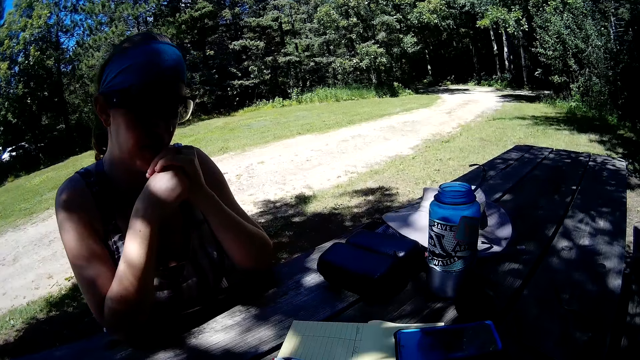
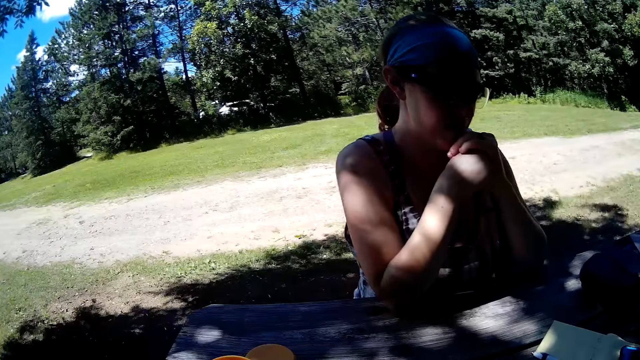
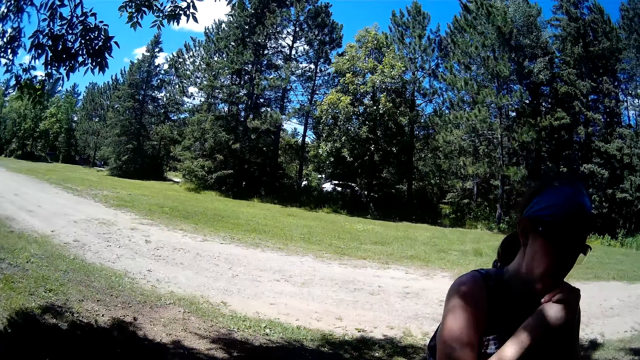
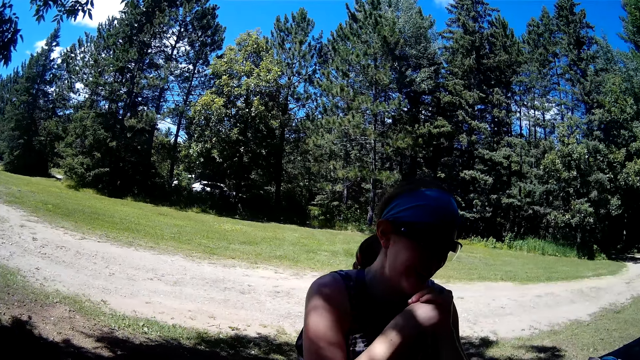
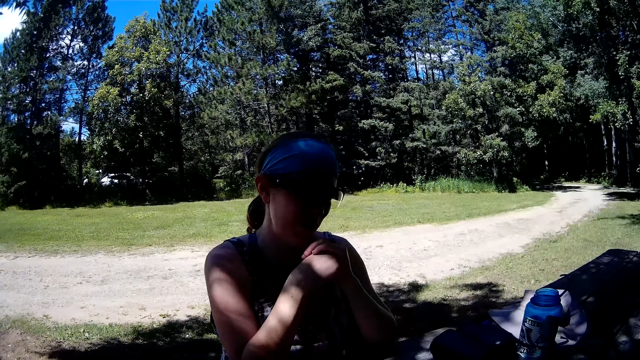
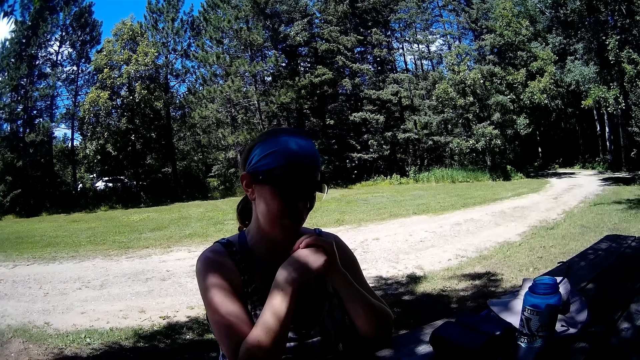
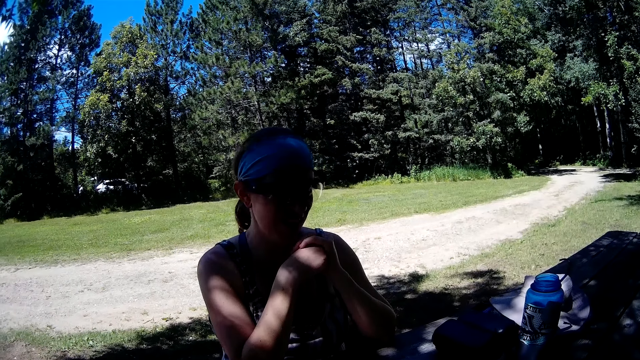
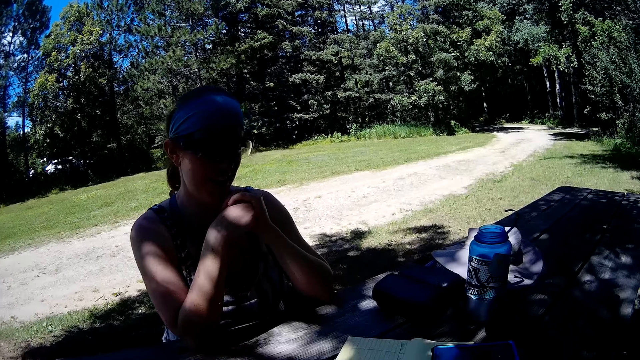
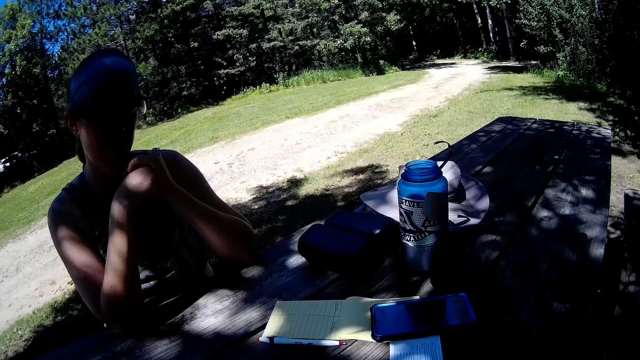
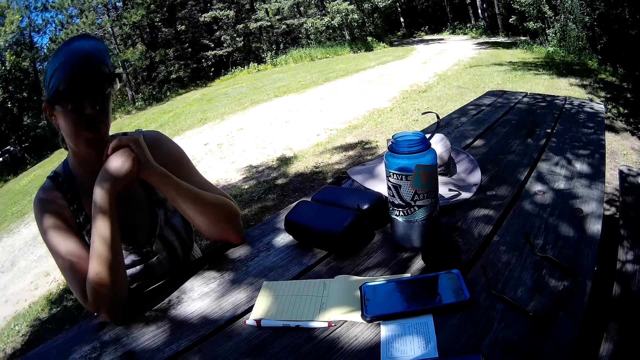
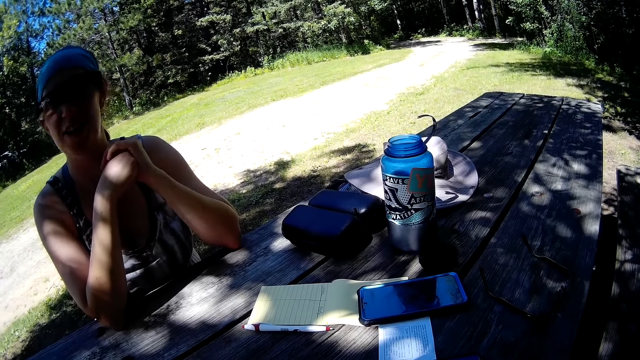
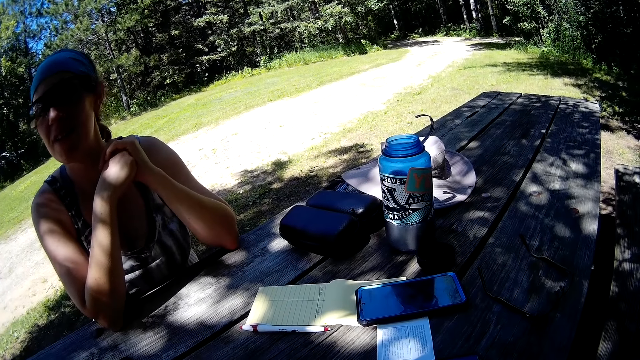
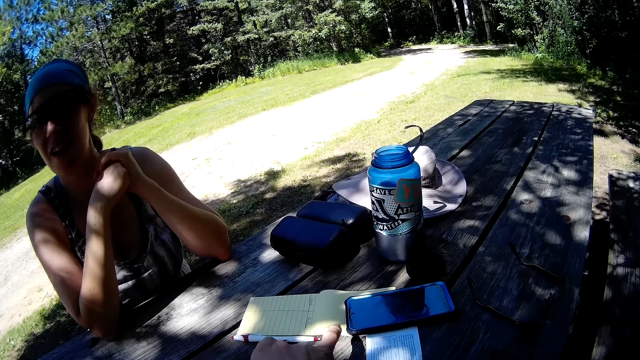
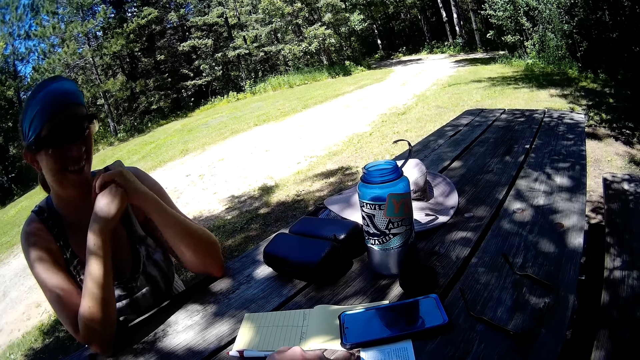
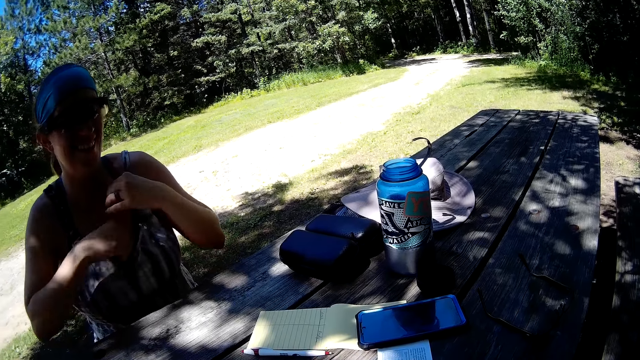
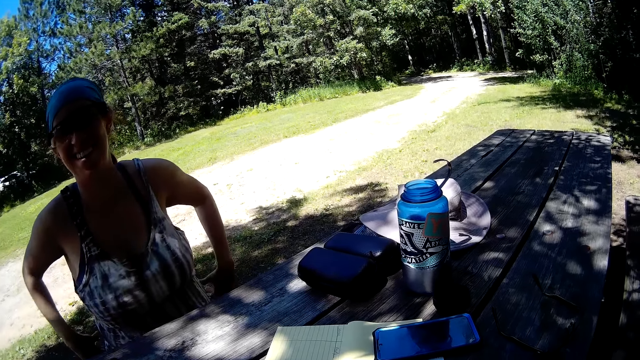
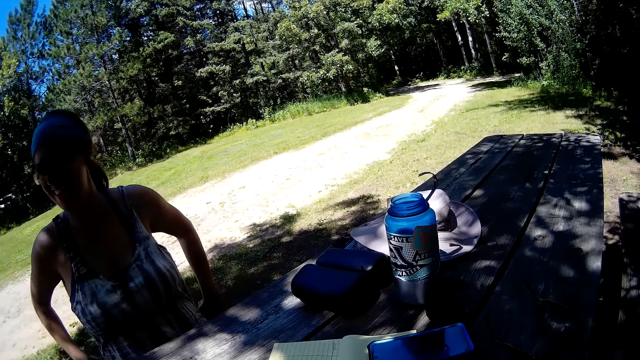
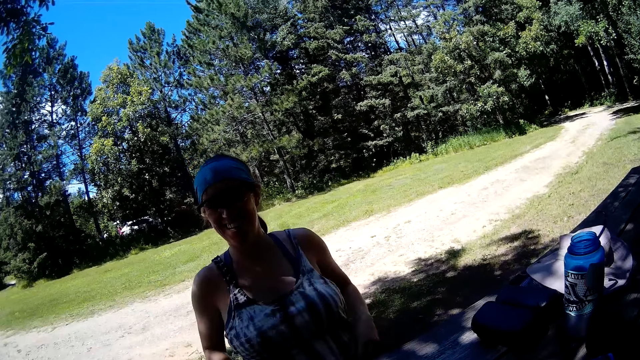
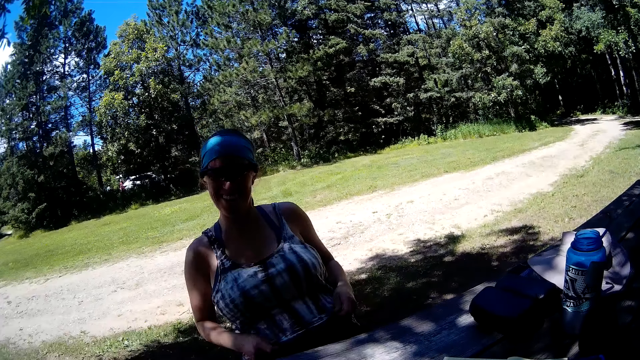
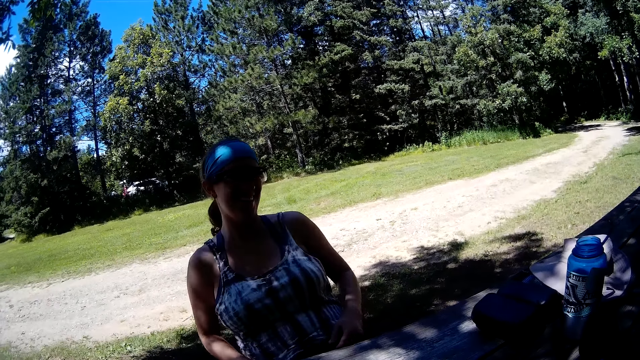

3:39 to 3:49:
The woman talks to the camera wearer. The camera wearer points toward the phone on the table. The woman drops her hands to her side.

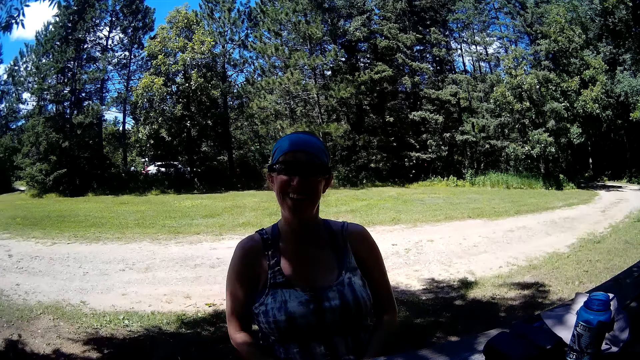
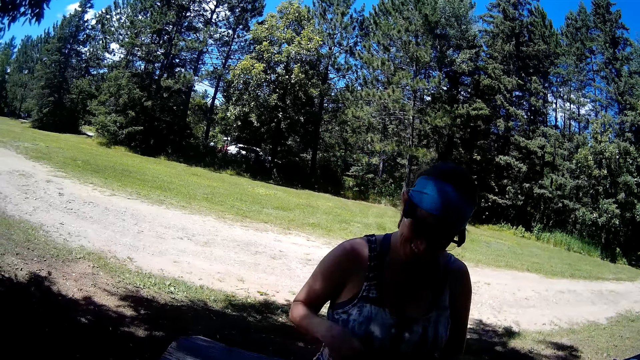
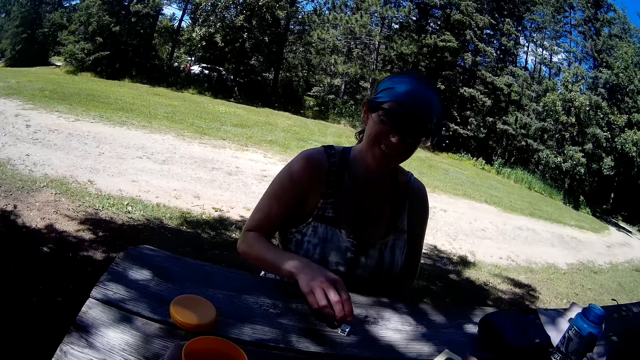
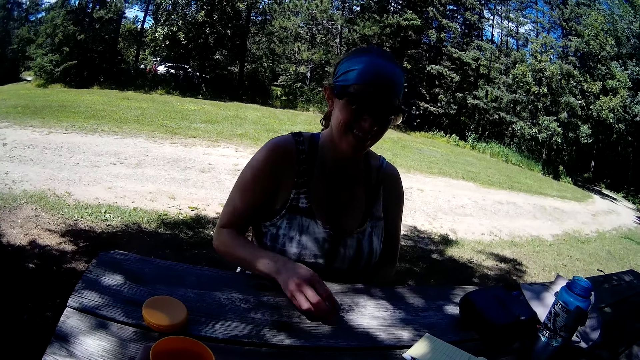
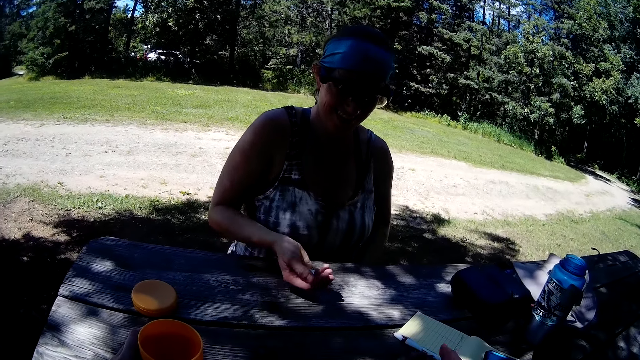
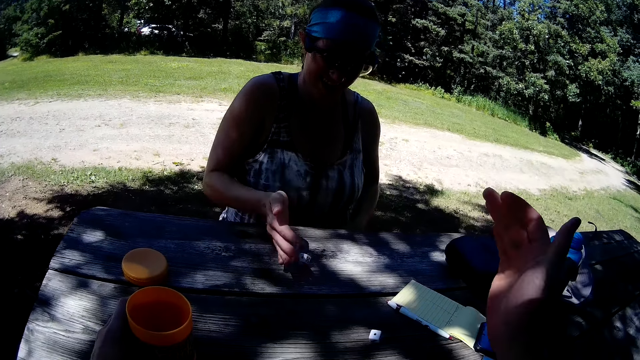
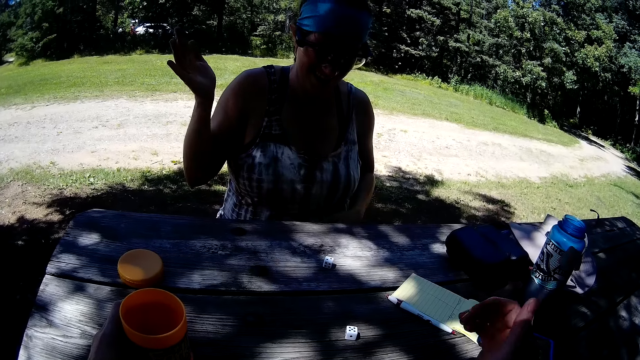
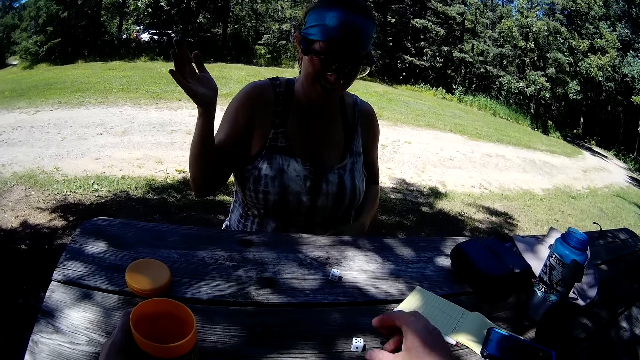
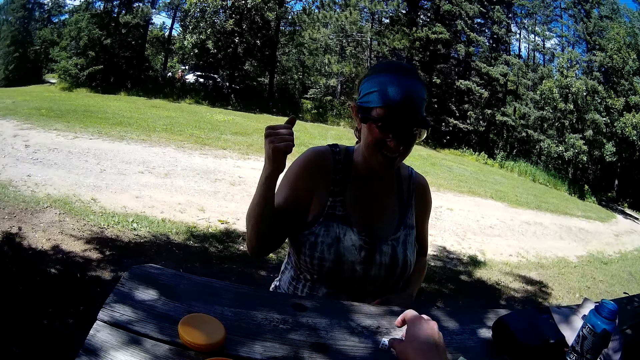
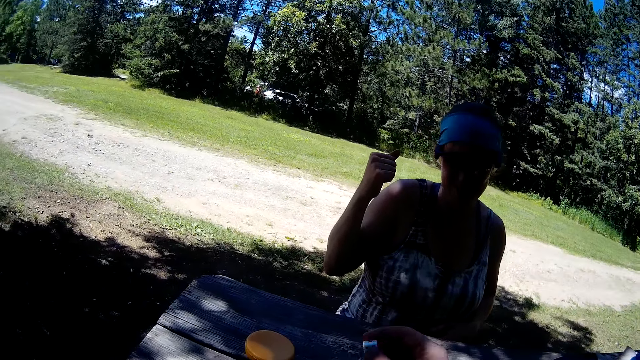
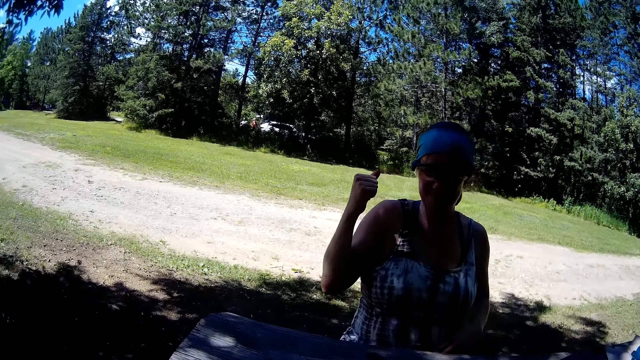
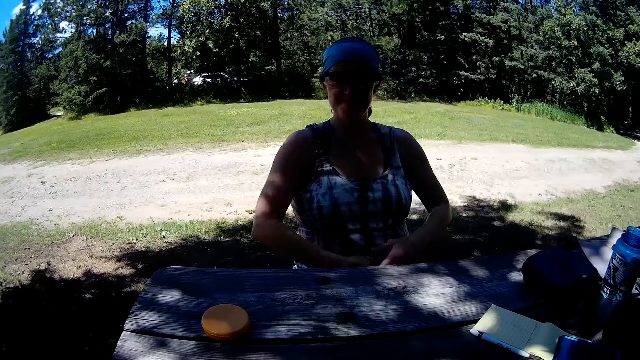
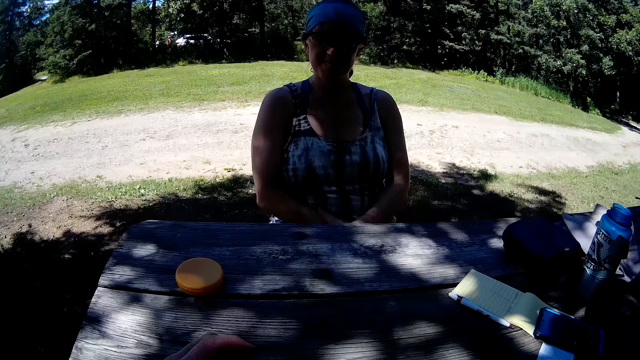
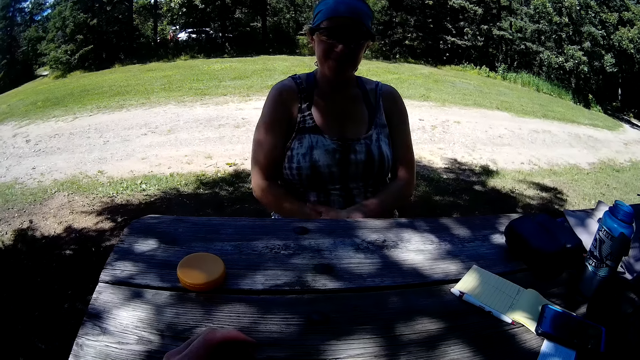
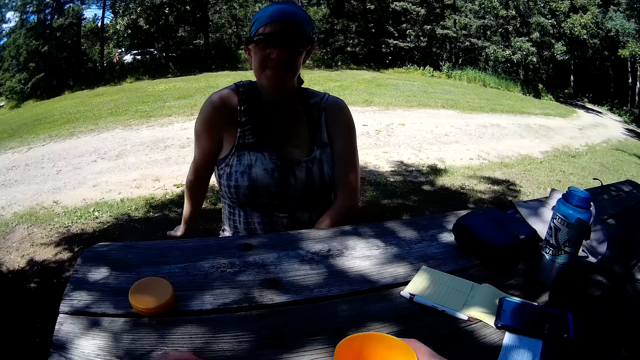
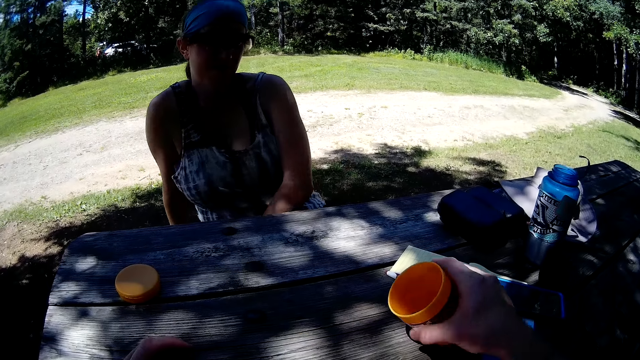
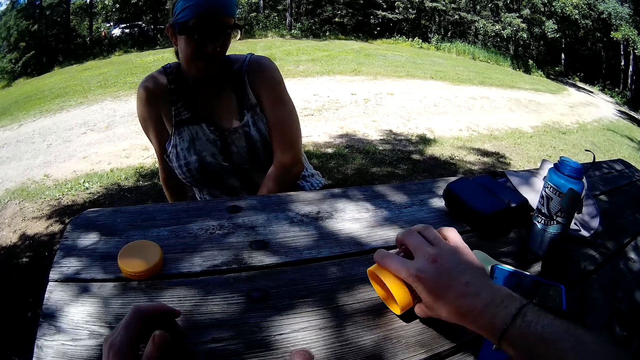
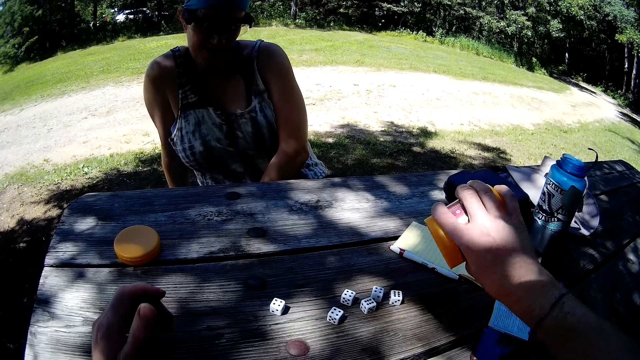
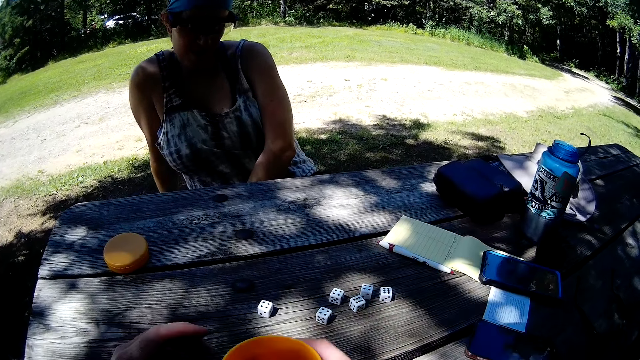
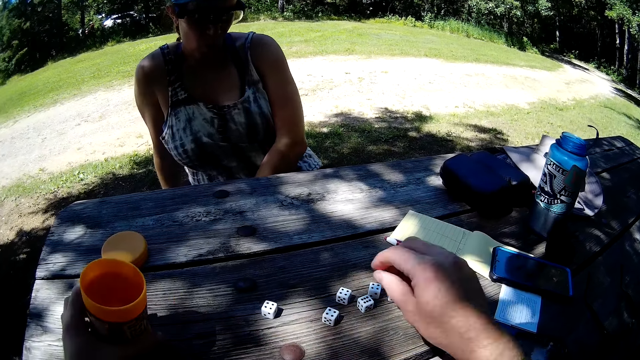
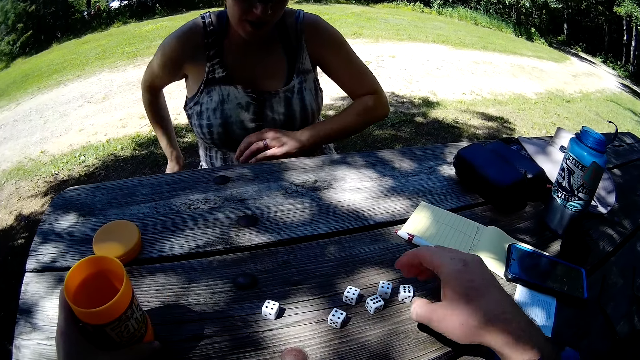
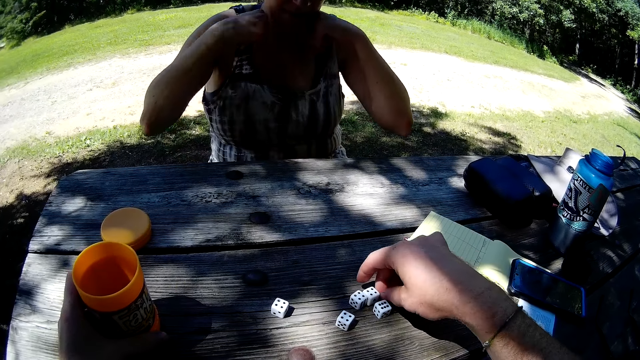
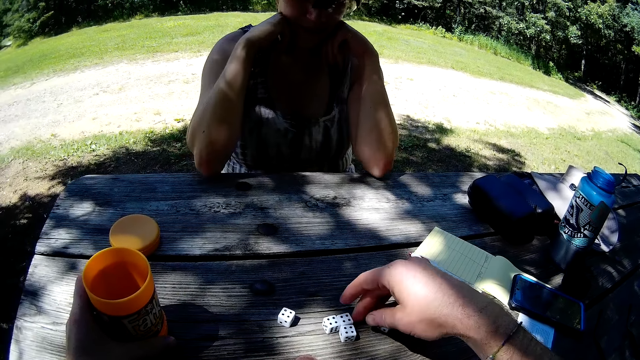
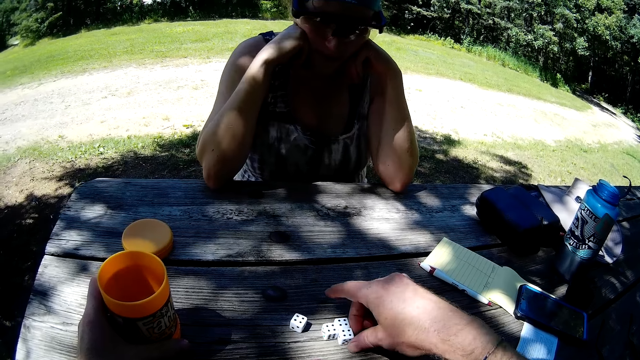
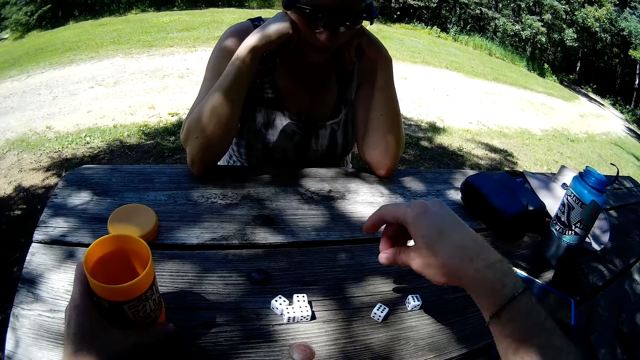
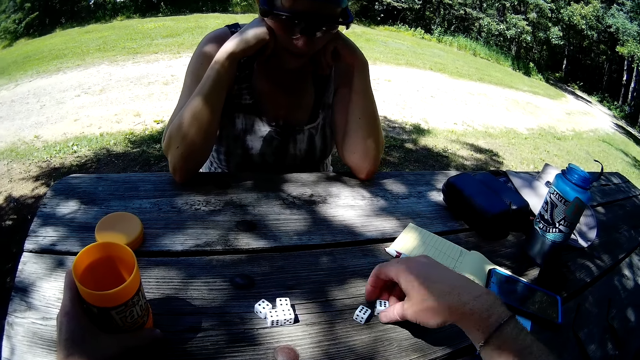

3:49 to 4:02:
The woman picks up a die on the table and shakes the die. The camera wearer drops a die on the table. The woman drops a die on the table. The camera wearer picks up the dice on the table. He shakes the container of dice, pours the dice on the table, drops the container with his left hand, and moves the dice with his right hand. The woman puts her hands on her jaws.
